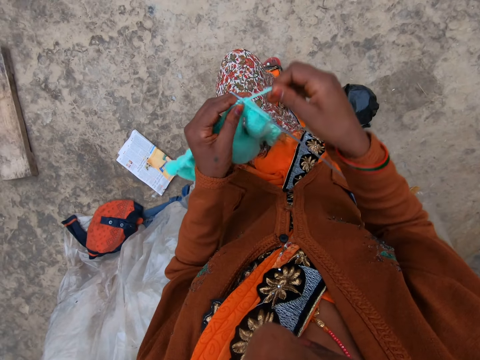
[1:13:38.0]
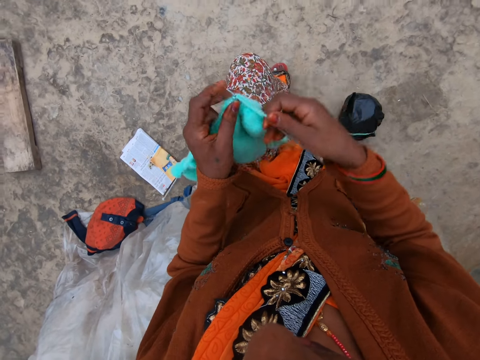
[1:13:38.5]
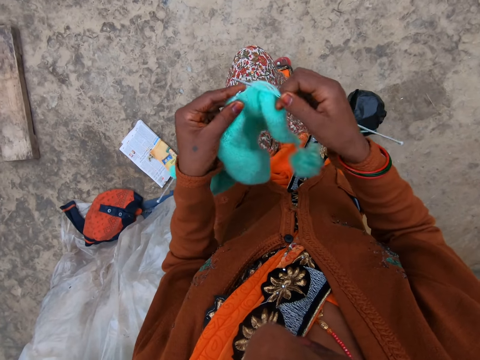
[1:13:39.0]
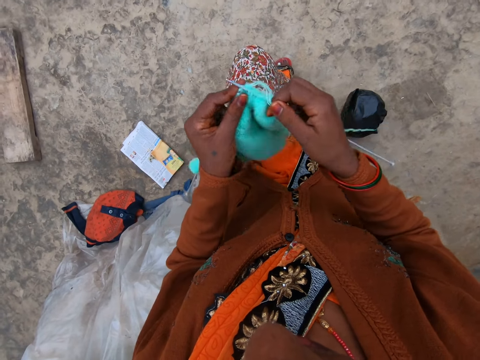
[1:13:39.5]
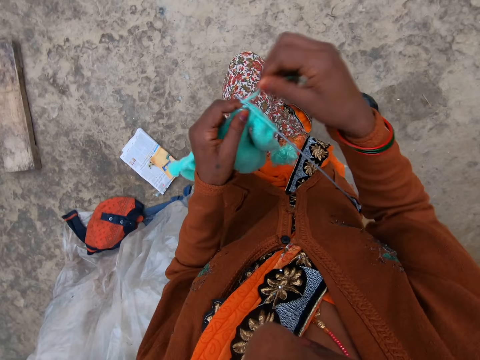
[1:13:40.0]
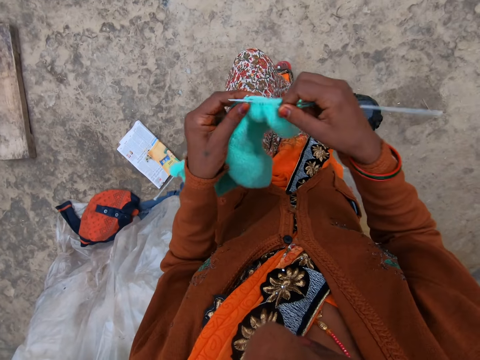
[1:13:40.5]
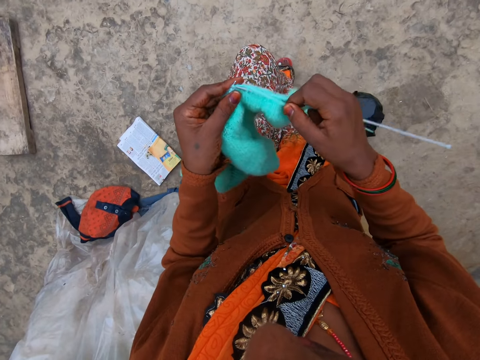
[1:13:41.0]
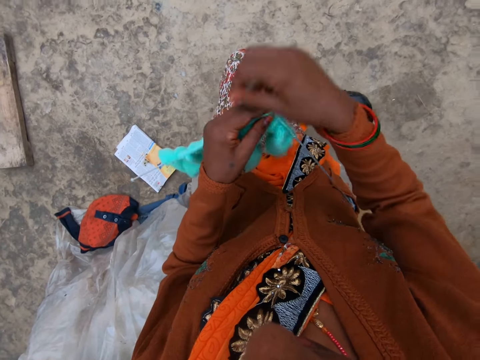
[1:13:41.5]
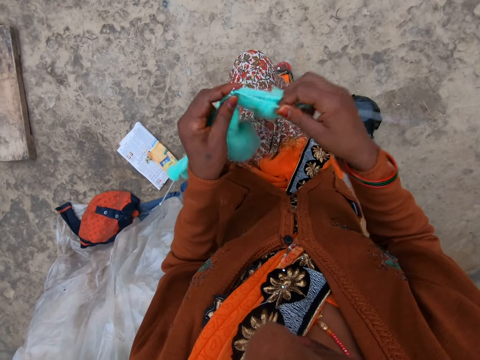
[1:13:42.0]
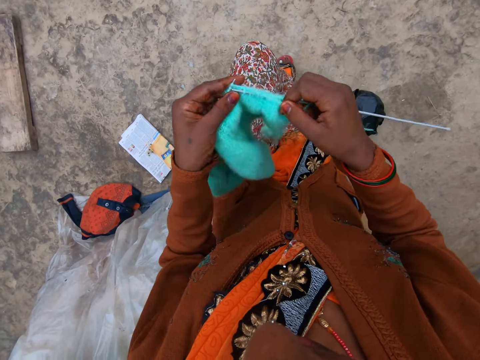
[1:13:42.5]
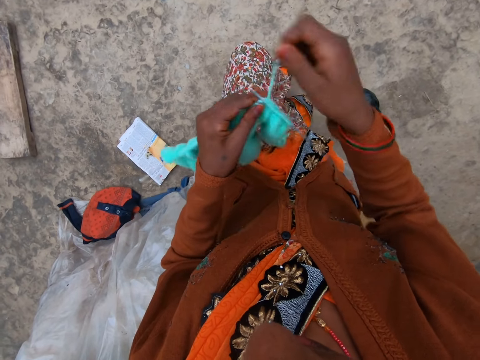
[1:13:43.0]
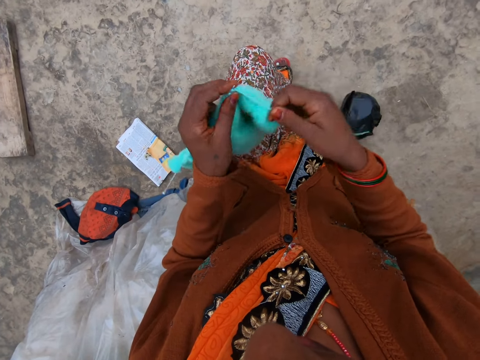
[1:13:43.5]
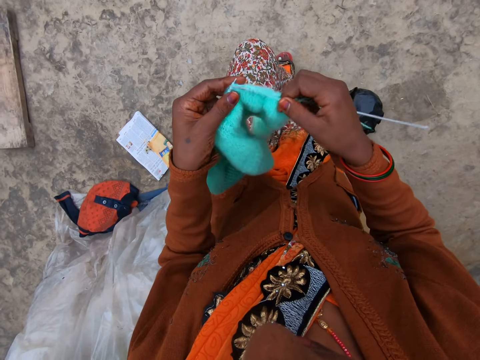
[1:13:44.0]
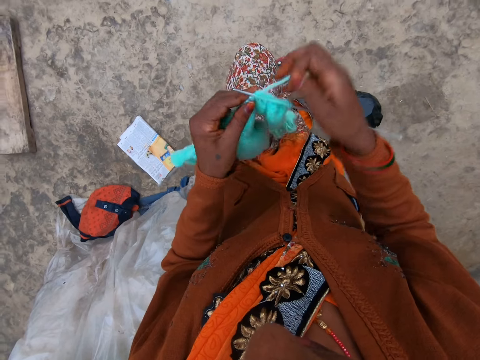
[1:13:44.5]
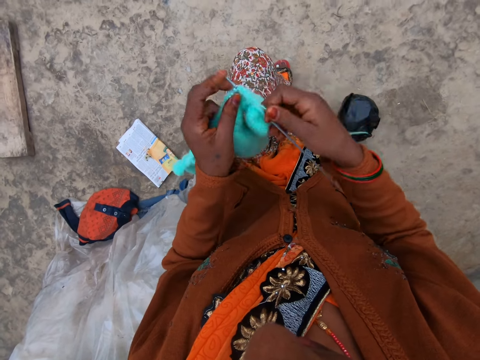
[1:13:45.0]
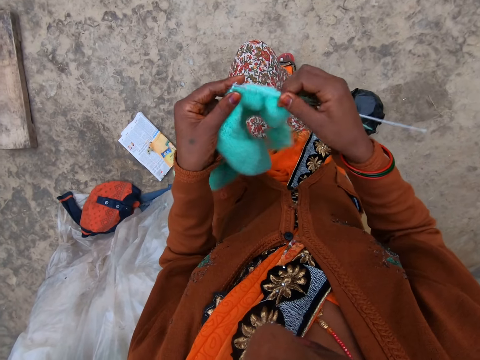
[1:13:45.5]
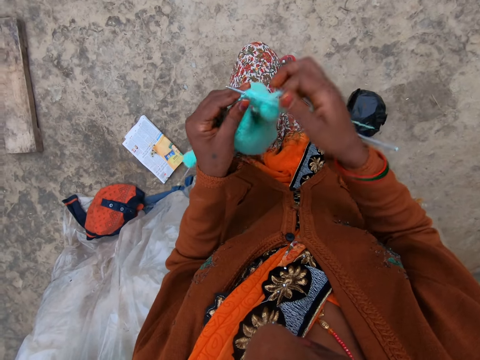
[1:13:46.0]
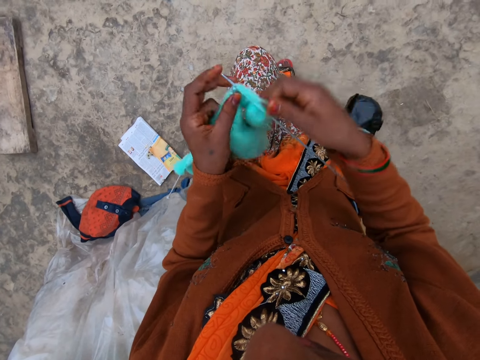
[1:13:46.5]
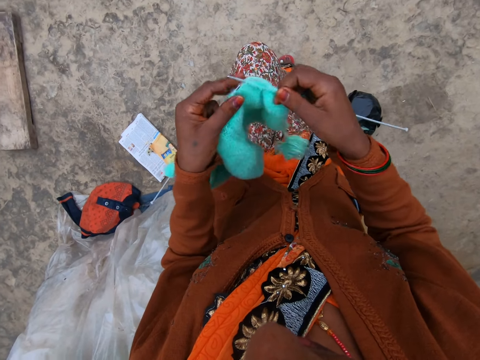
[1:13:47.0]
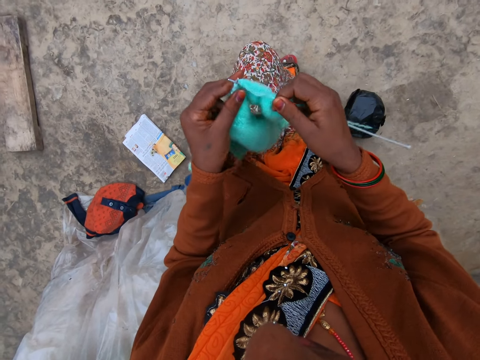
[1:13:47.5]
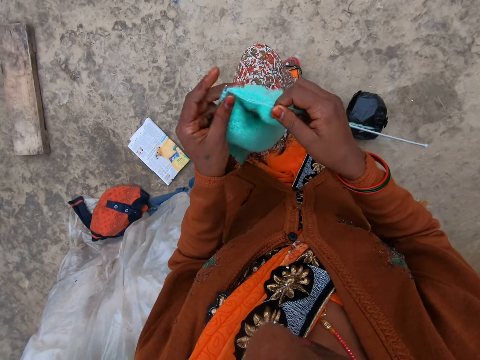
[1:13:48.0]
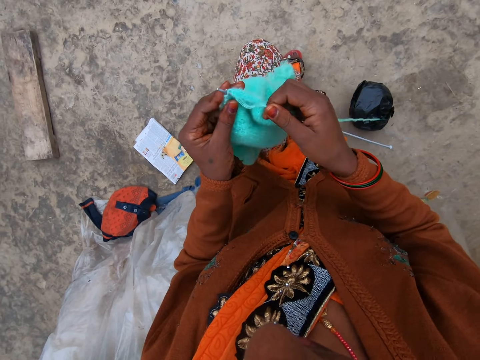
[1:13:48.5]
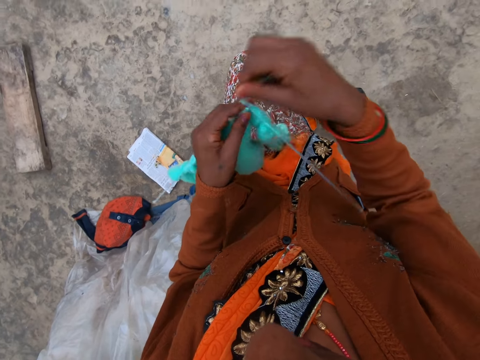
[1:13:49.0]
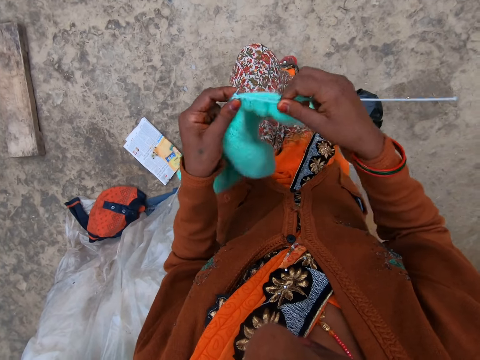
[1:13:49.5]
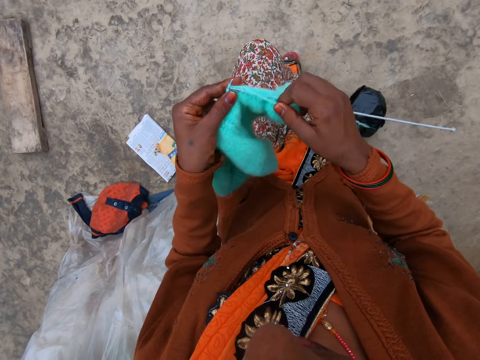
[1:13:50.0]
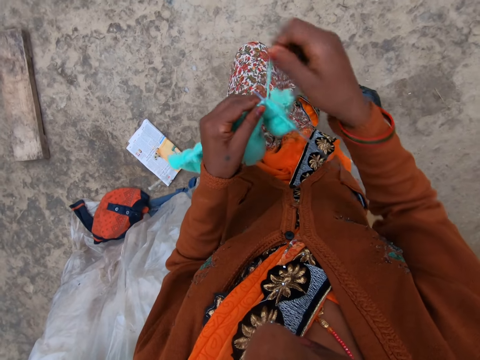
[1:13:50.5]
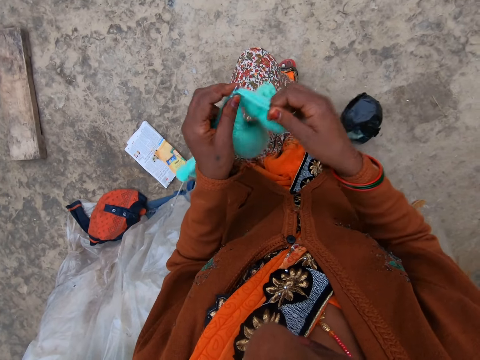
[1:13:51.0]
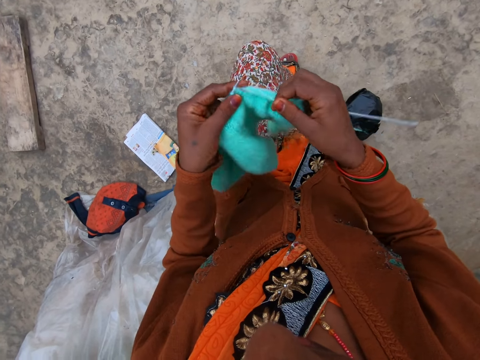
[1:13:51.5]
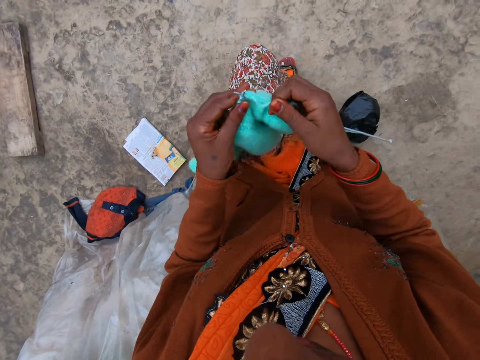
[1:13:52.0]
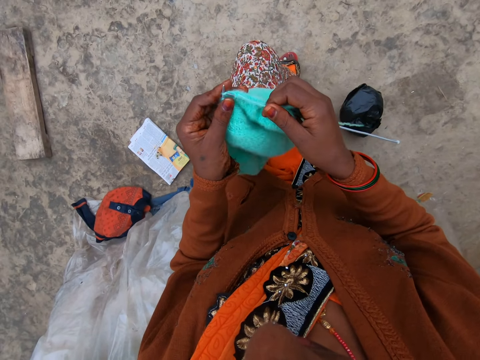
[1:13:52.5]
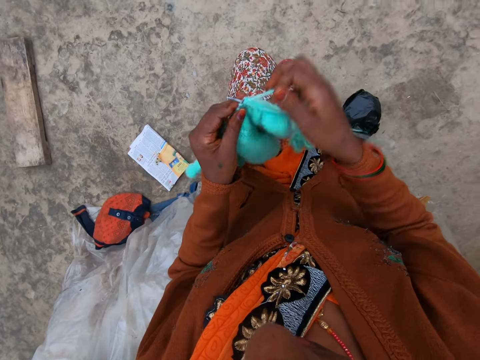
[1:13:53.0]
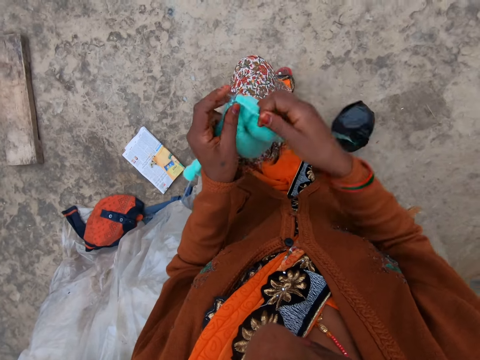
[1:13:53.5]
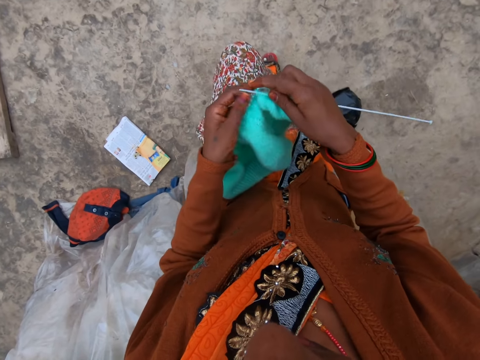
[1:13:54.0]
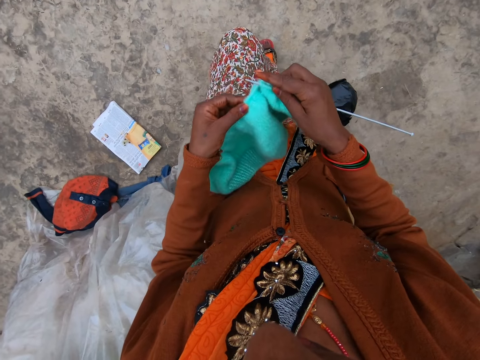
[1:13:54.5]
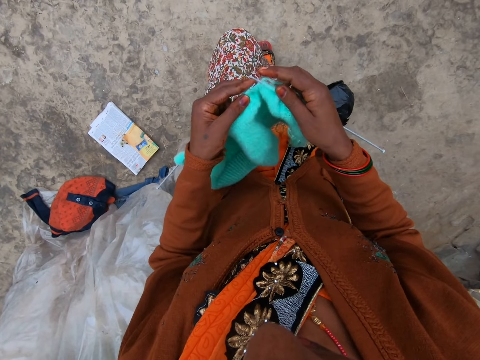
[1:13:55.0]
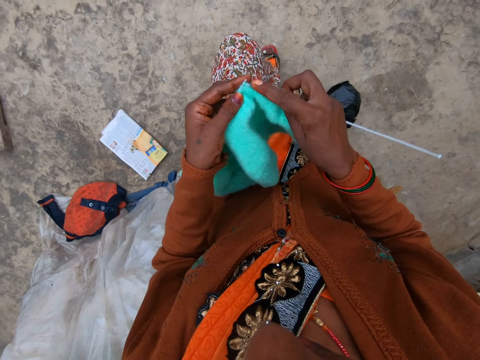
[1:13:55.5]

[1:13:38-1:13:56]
The camera wearer coils a knitting thread on a knitting needle. They knit a piece of fabric with the knitting needle. They coil the knitting thread on the knitting needle. They knit the piece of fabric with the knitting needle. They coil the knitting thread on the knitting needle. They knit the piece of fabric with the knitting needle. They coil the knitting thread on the knitting needle. They knit the piece of fabric with the knitting needle. They coil the knitting thread on the knitting needle. They knit the piece of fabric with the knitting needle. They coil the knitting thread on the knitting needle. They knit the piece of fabric with the knitting needle. They coil the knitting thread on the knitting needle. They knit the piece of fabric with the knitting needle. They coil the knitting thread on the knitting needle. They knit the piece of fabric with the knitting needle. They coil the knitting thread on the knitting needle. They knit the piece of fabric with the knitting needle.

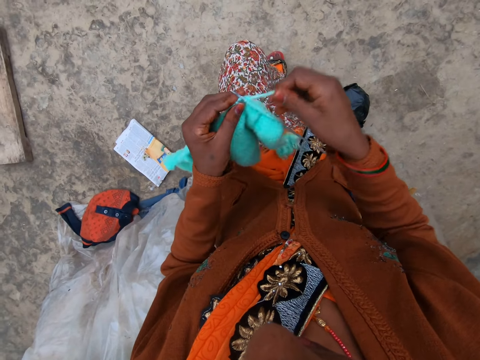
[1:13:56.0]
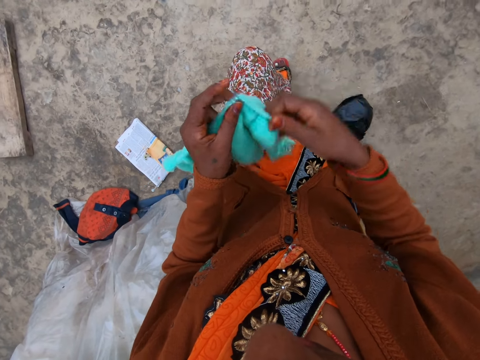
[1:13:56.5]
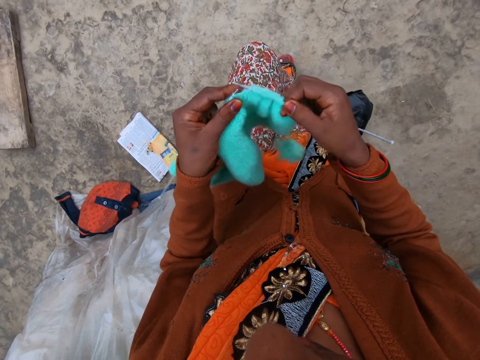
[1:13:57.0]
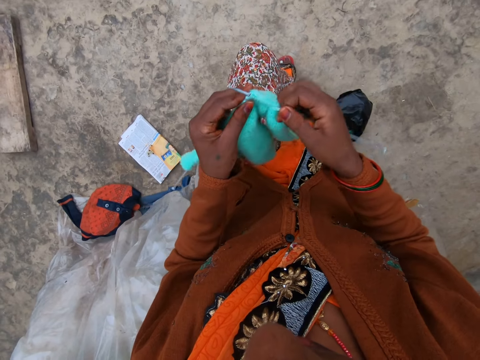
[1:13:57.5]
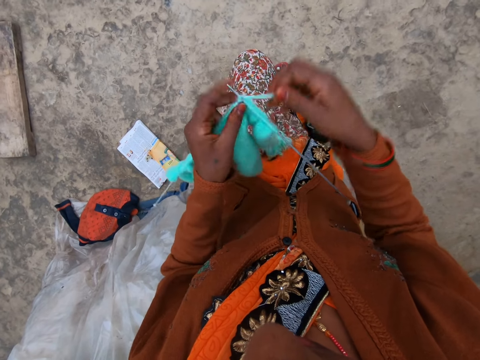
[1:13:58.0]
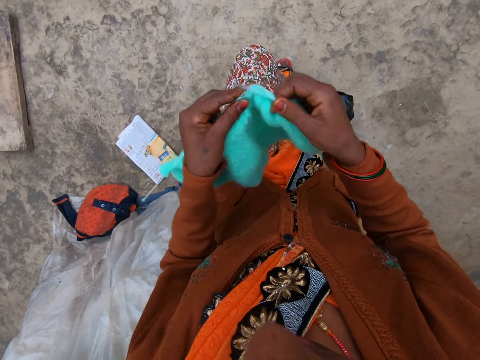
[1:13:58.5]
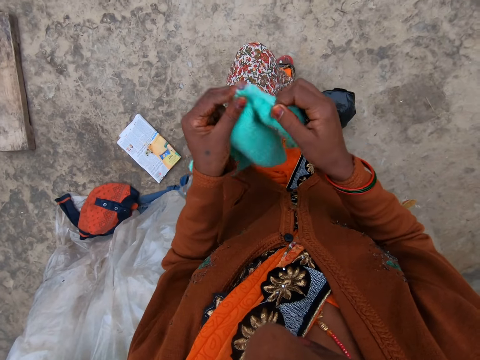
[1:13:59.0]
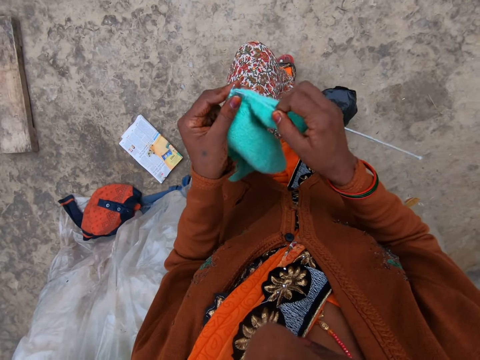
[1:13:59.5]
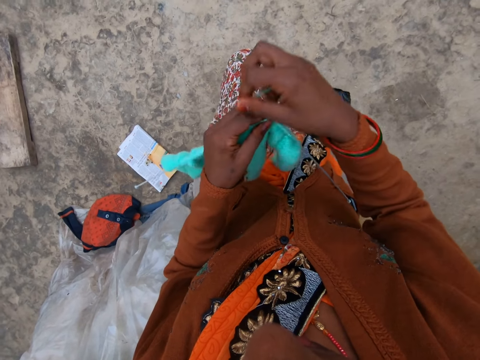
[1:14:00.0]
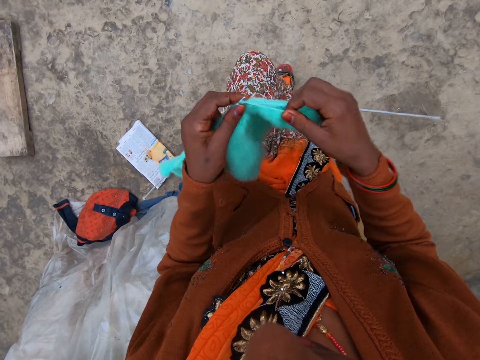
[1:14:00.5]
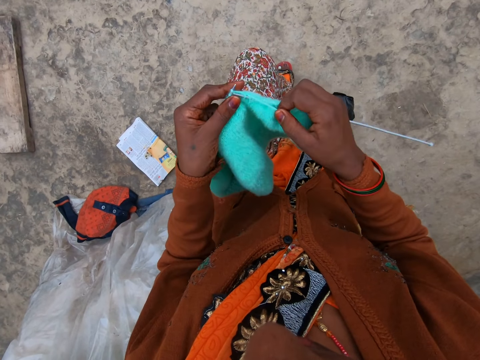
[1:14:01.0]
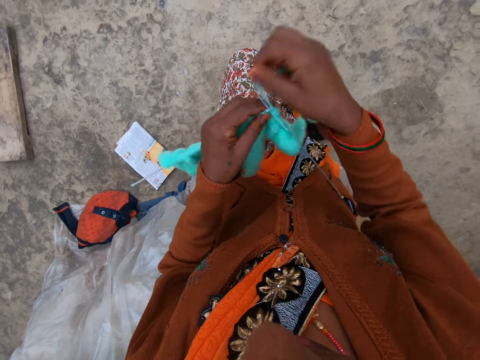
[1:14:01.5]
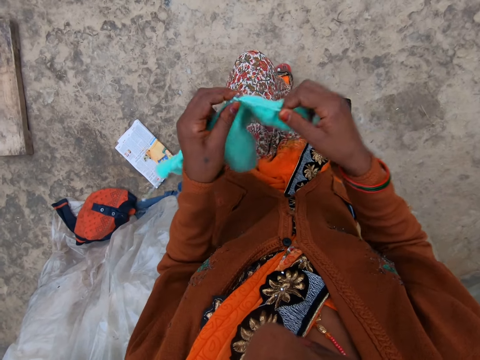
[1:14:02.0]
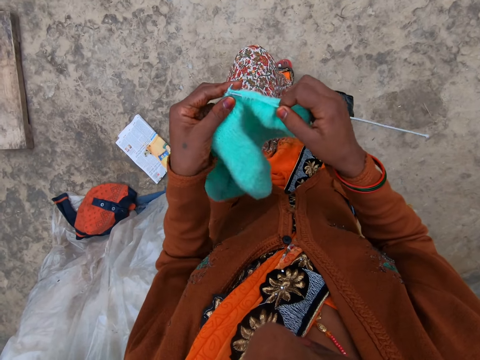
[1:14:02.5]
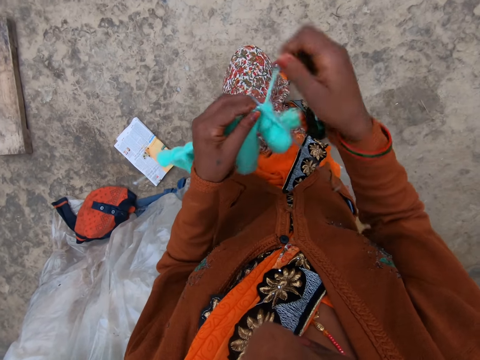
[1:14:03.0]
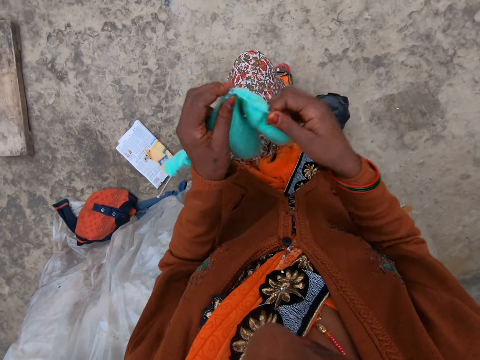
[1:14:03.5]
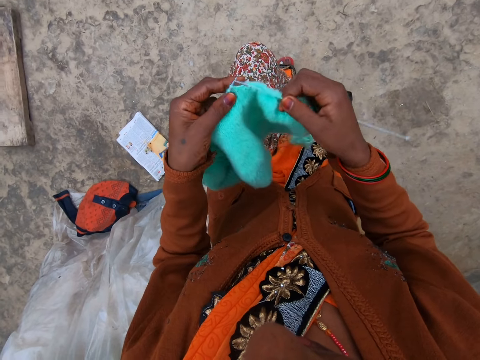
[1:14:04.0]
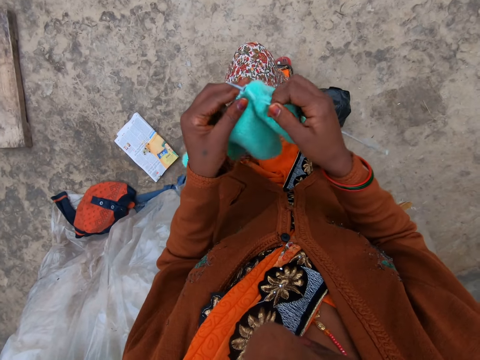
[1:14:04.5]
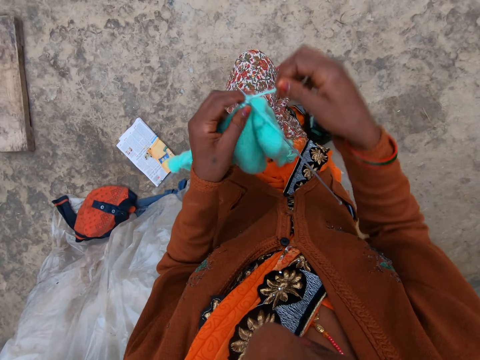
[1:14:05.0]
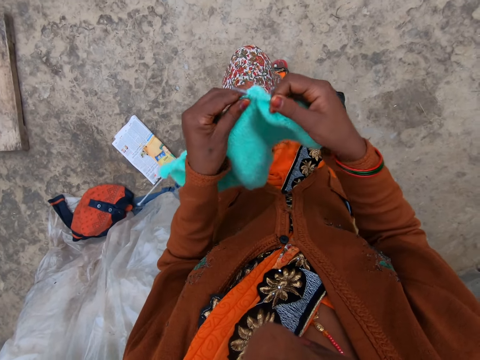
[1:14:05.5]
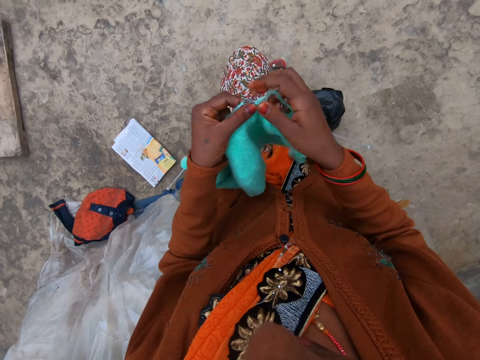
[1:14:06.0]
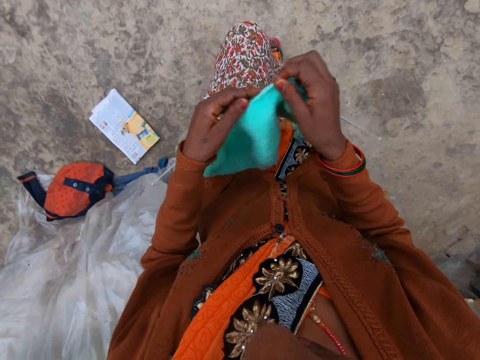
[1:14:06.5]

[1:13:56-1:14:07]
The camera wearer coils a knitting thread on a knitting needle. They knit a piece of fabric with the knitting needle. They coil the knitting thread on the knitting needle. They knit the piece of fabric with the knitting needle. They coil the knitting thread on the knitting needle. They knit the piece of fabric with the knitting needle. They coil the knitting thread on the knitting needle. They knit the piece of fabric with the knitting needle. They coil the knitting thread on the knitting needle. They knit the piece of fabric with the knitting needle. They coil the knitting thread on the knitting needle. They knit the piece of fabric with the knitting needle.
